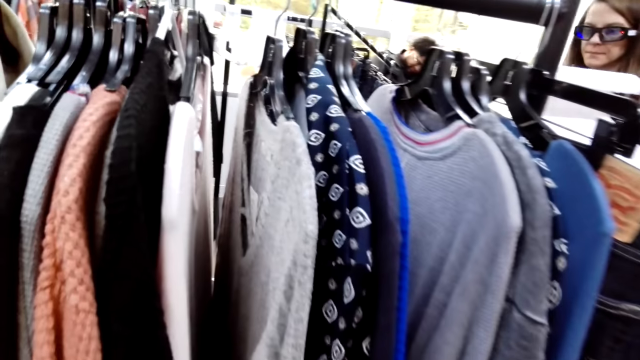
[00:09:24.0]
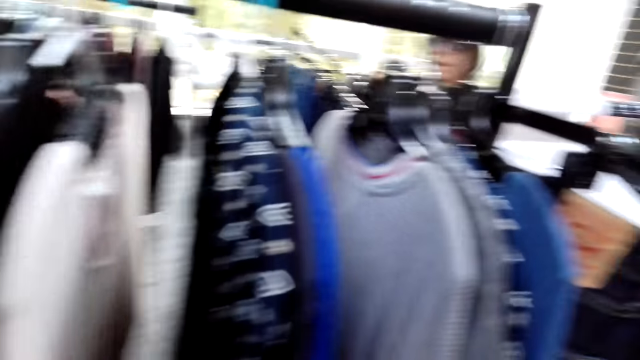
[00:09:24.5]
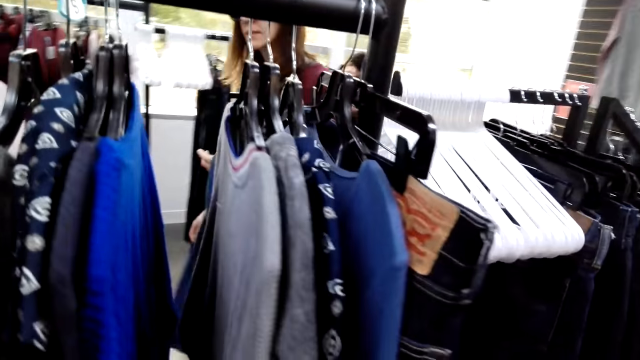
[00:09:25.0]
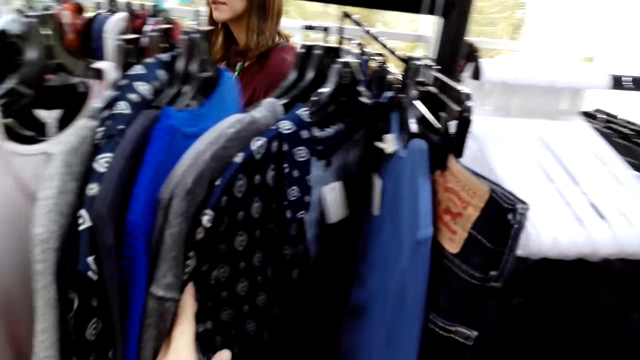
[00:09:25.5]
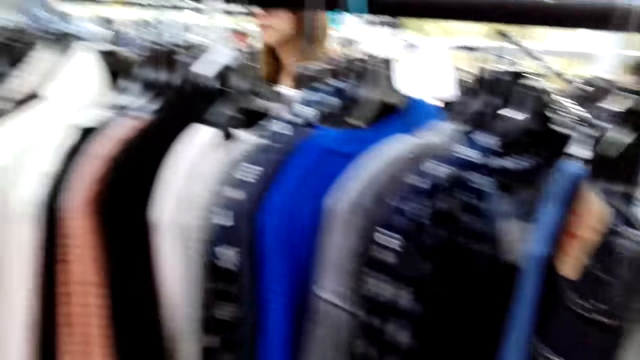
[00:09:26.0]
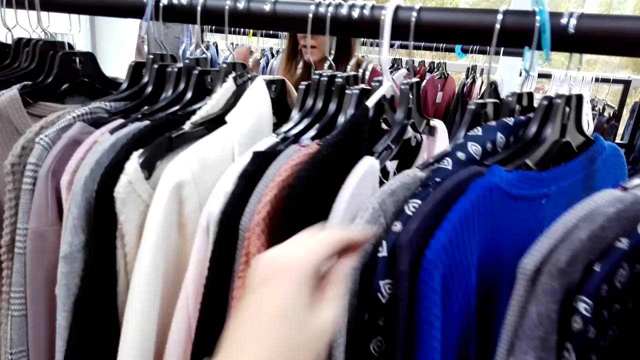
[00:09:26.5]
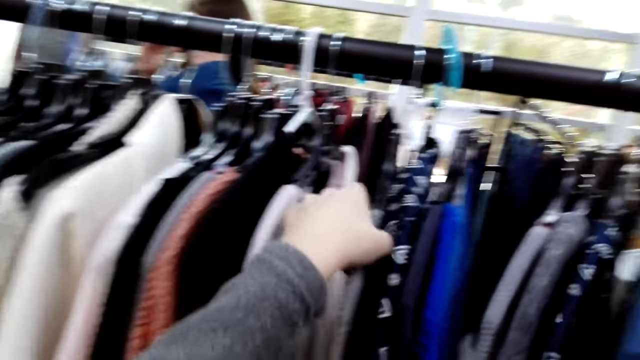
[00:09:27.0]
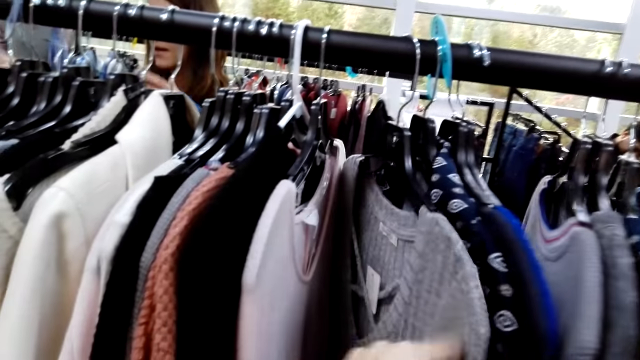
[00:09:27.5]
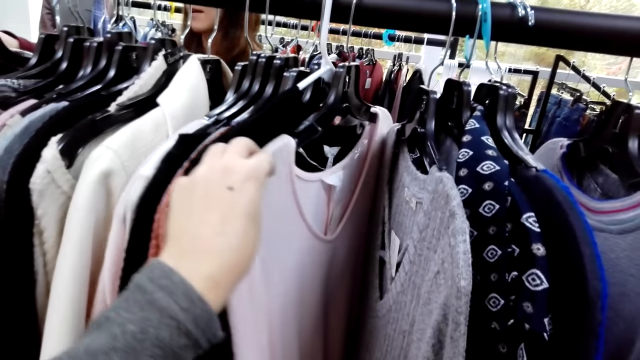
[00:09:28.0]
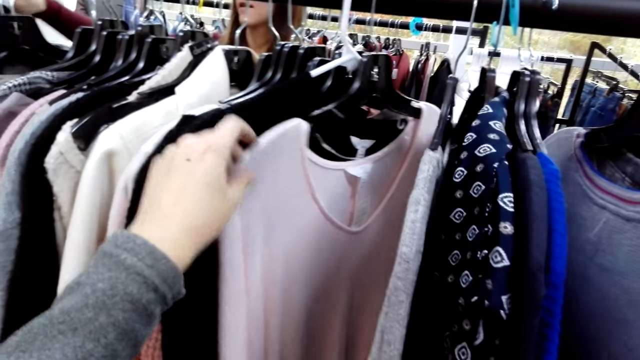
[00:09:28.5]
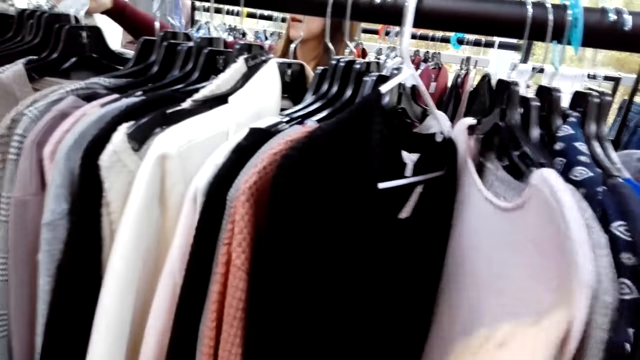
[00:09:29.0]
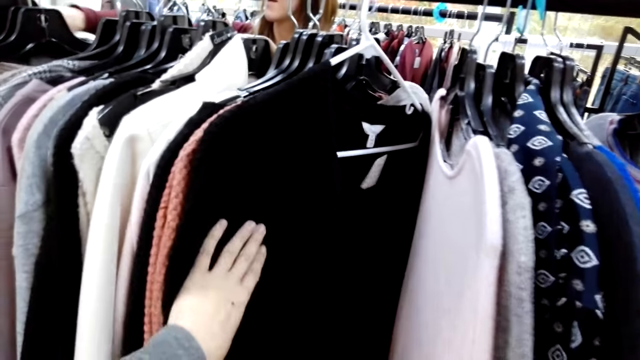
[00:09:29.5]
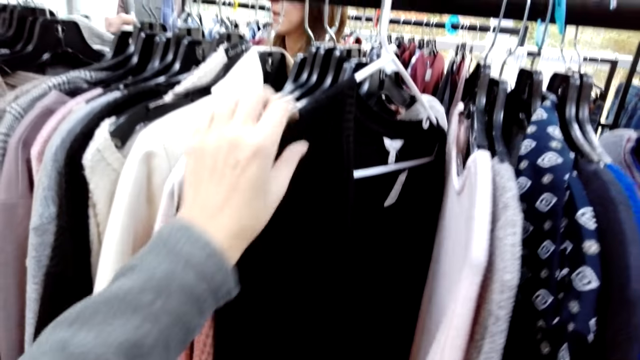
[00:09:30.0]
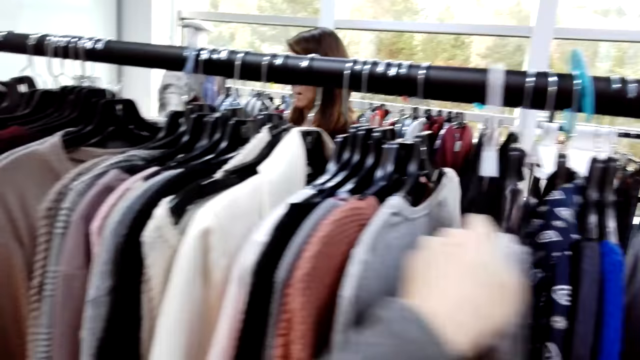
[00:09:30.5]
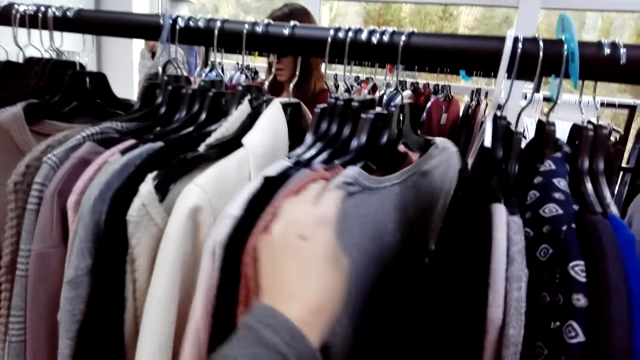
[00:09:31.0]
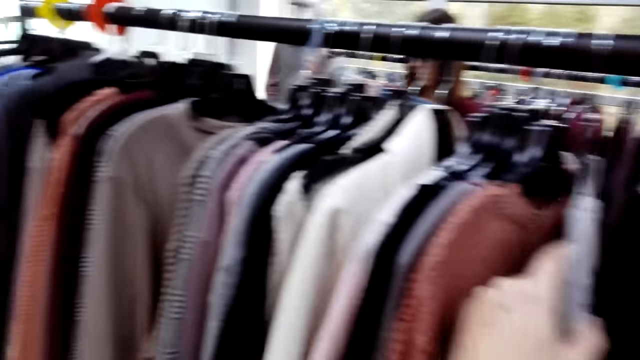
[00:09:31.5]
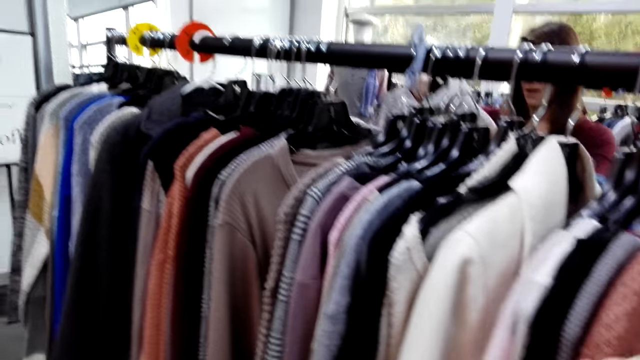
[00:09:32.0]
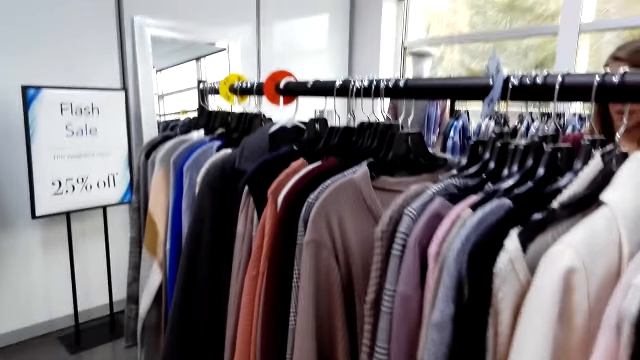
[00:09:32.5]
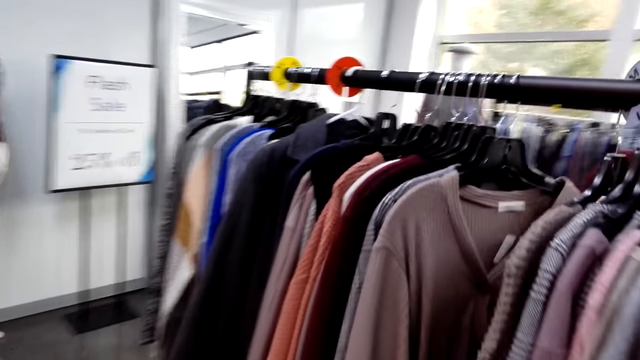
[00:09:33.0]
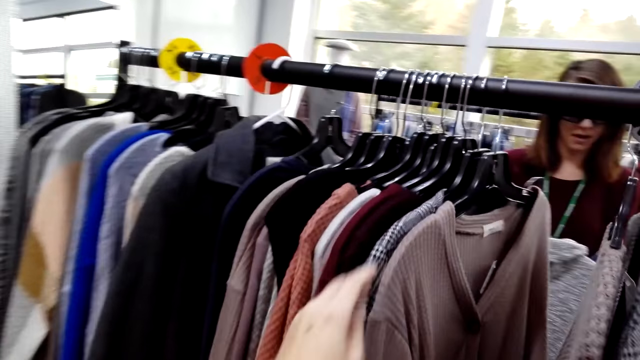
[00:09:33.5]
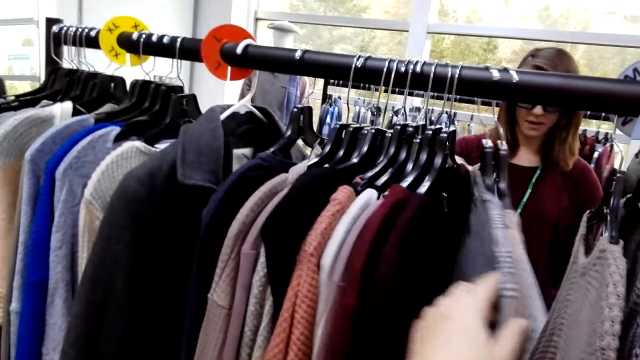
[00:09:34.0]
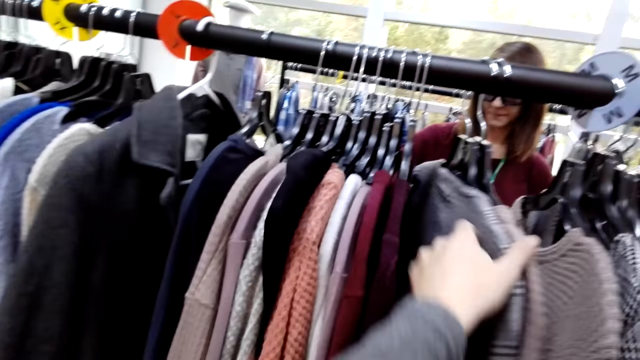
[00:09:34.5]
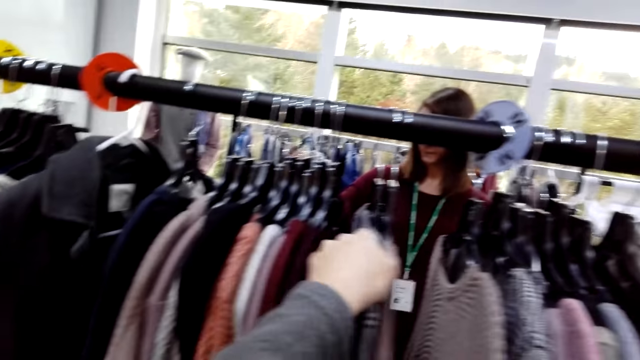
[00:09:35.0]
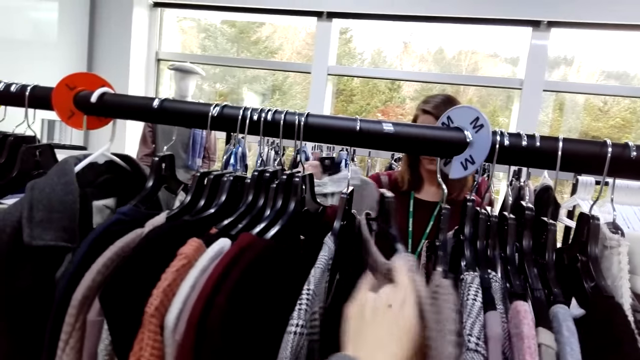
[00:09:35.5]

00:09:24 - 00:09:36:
The camera wearer touches clothes. A woman walks beside the closet. The camera wearer touches a cloth. They look at the shirts. They move a cloth. They touch a cloth. They move beside the closet. They move clothes.

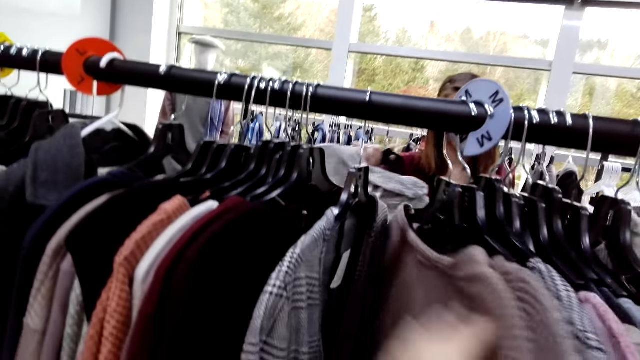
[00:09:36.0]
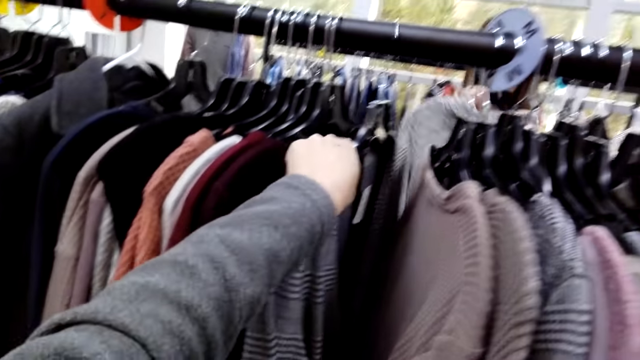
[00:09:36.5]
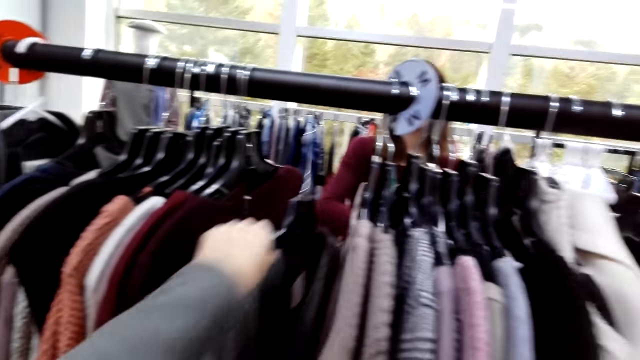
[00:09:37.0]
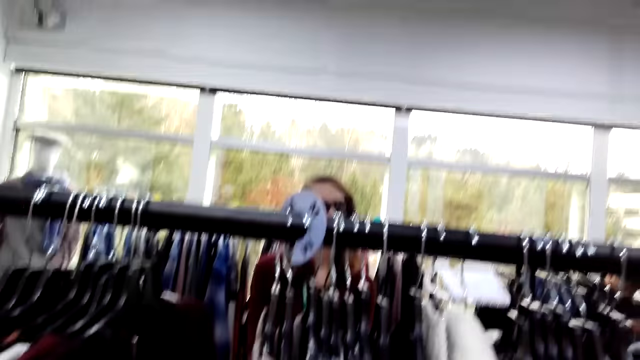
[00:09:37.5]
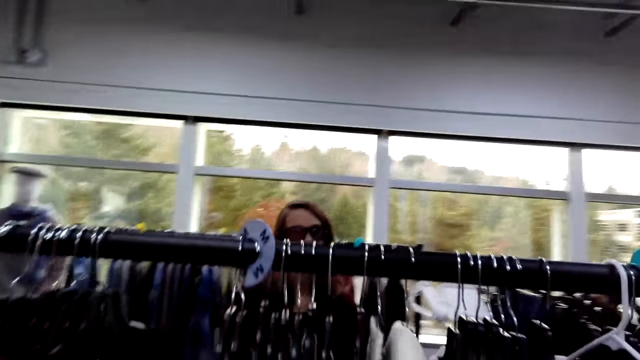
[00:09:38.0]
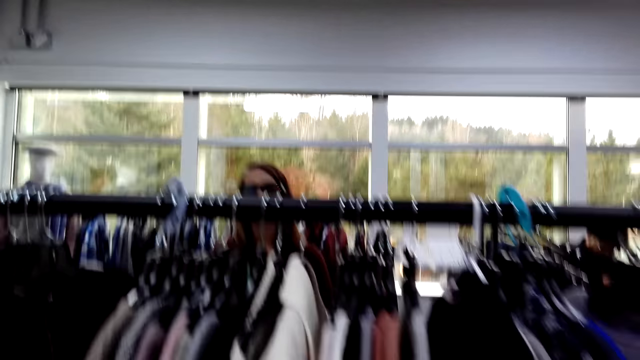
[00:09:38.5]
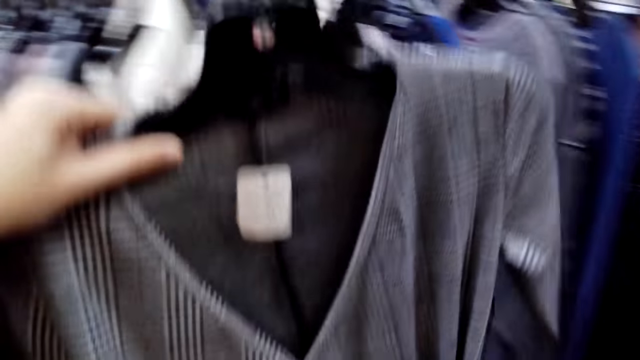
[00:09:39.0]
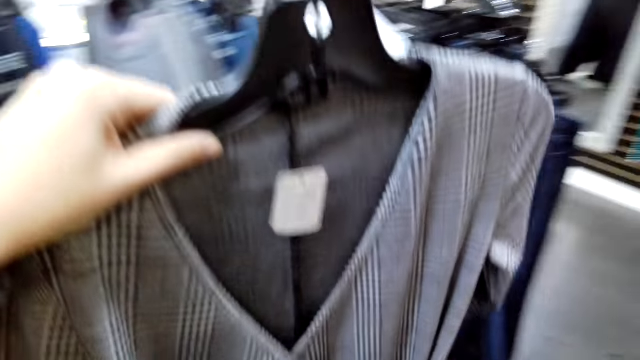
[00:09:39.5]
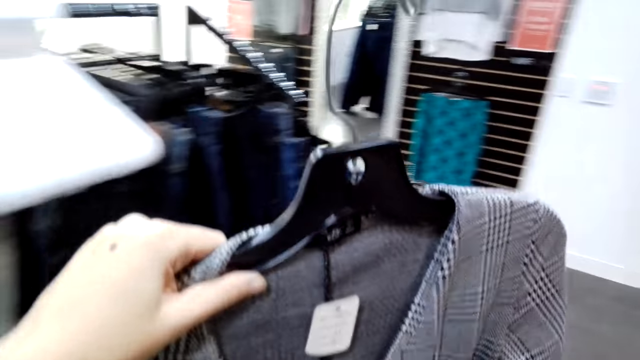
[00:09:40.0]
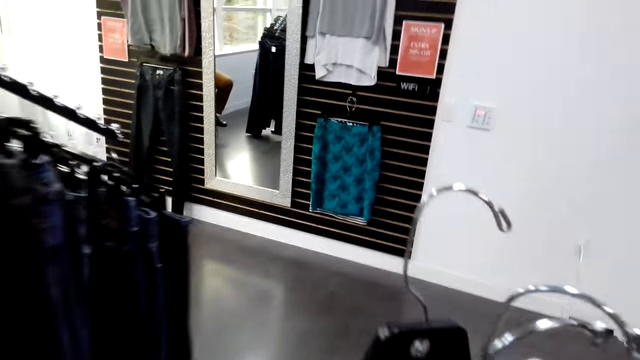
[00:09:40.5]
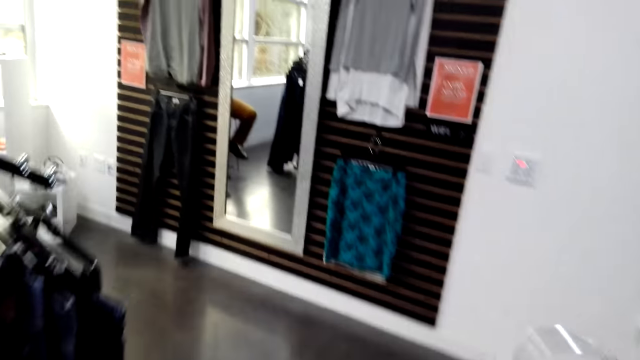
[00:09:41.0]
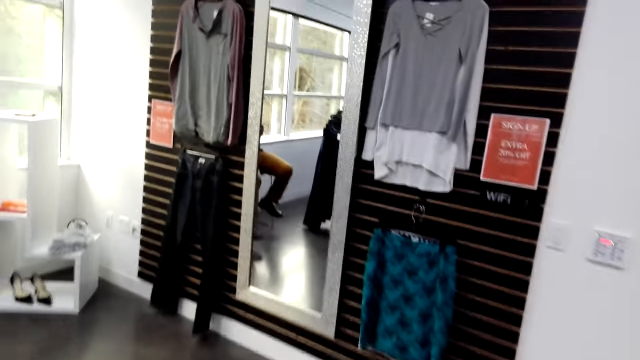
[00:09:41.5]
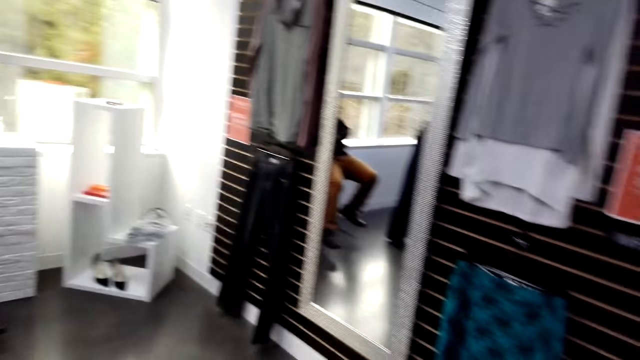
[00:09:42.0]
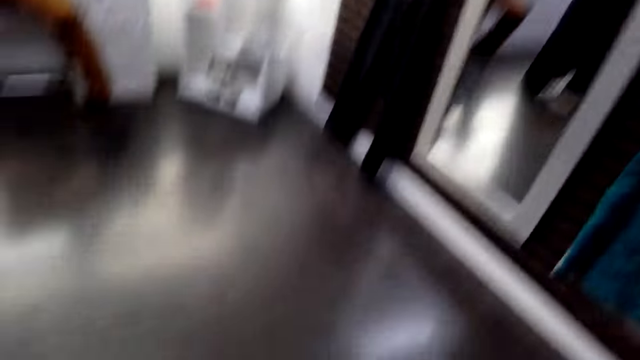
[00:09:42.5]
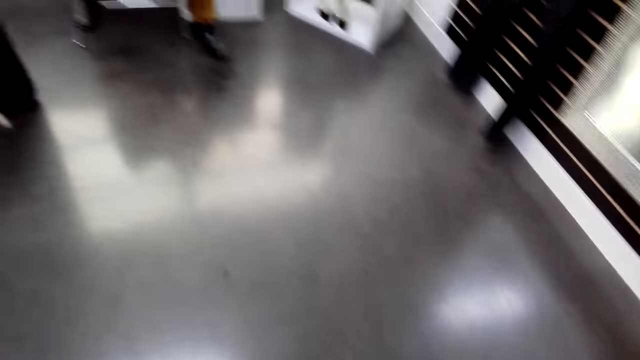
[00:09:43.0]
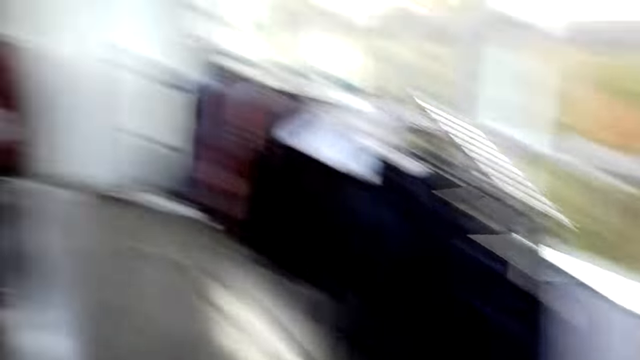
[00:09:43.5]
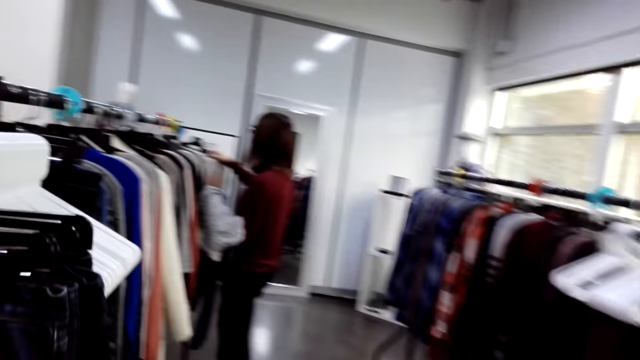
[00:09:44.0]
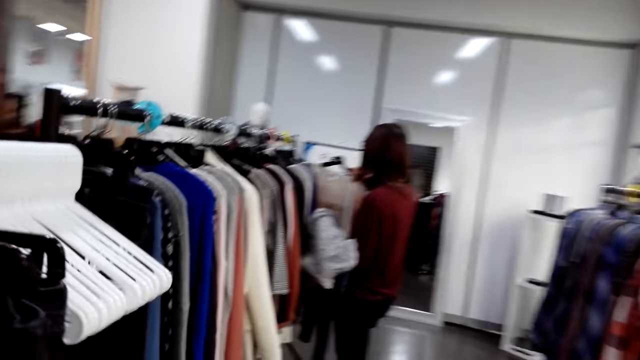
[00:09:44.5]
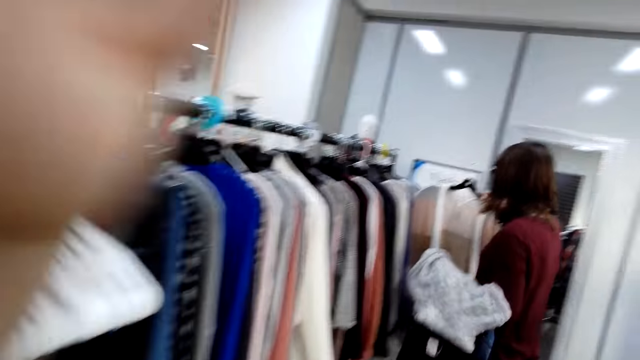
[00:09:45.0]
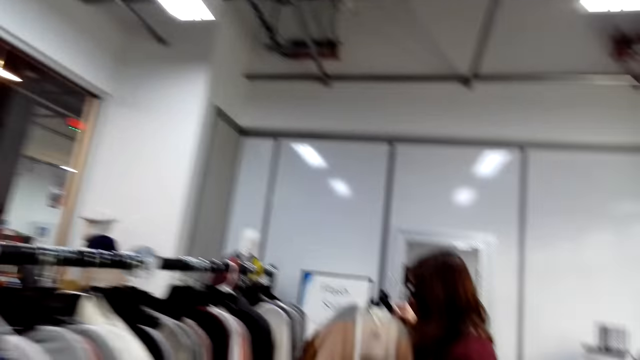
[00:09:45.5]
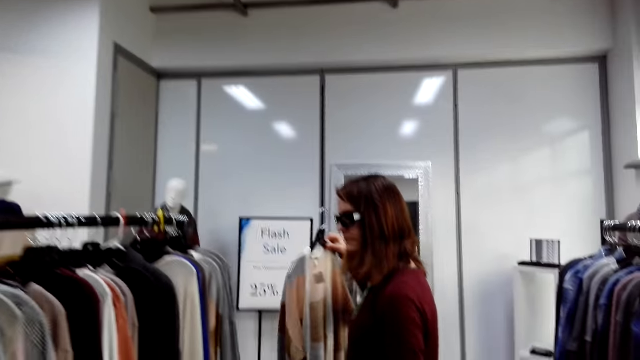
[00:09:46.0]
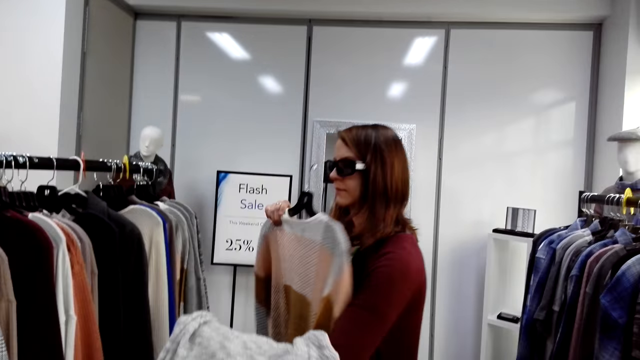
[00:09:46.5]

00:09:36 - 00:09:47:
The camera wearer takes a cloth. He looks at a woman. He walks in the store. He lifts up the top. He looks at the cloth. He moves his hand. The woman takes a cloth.
